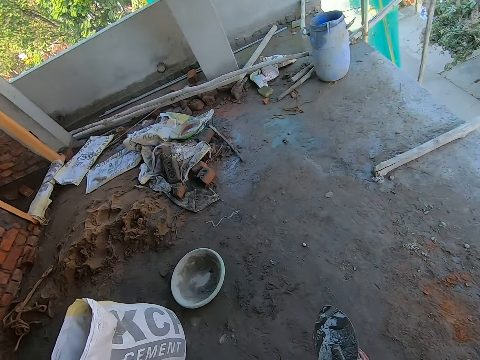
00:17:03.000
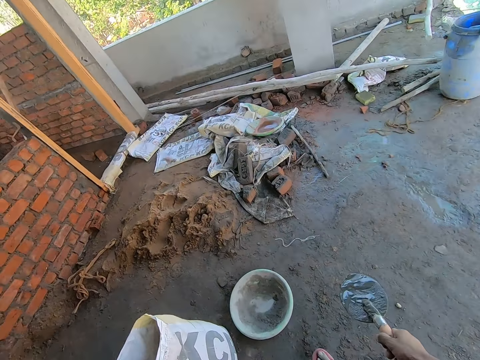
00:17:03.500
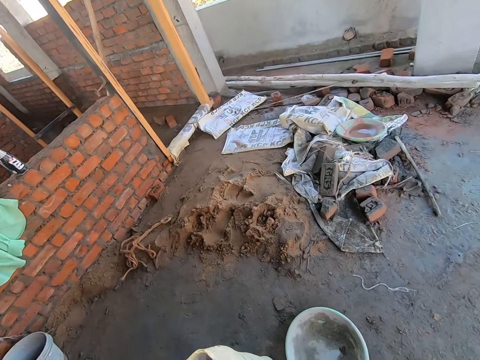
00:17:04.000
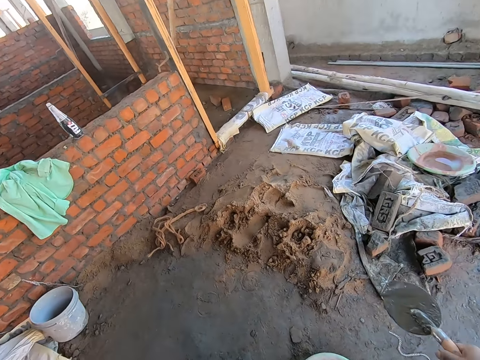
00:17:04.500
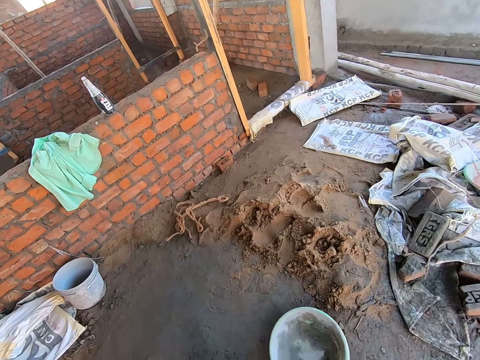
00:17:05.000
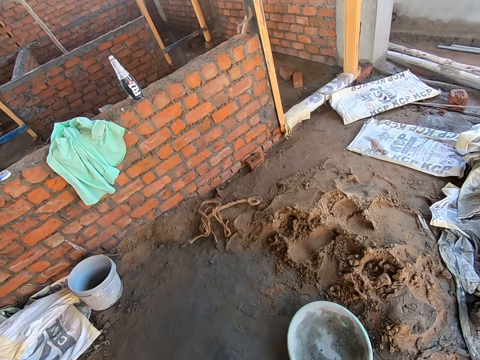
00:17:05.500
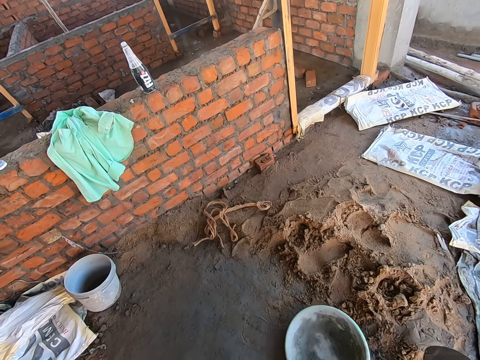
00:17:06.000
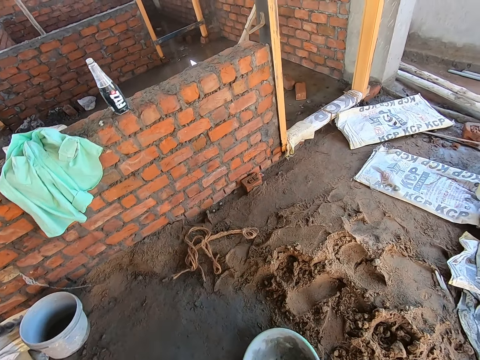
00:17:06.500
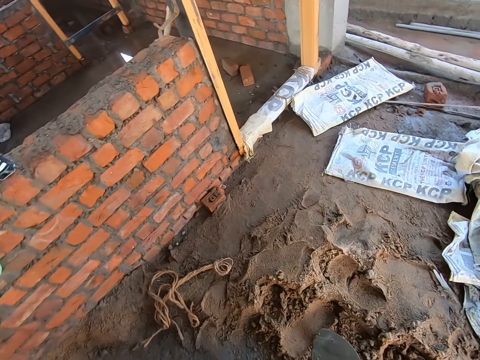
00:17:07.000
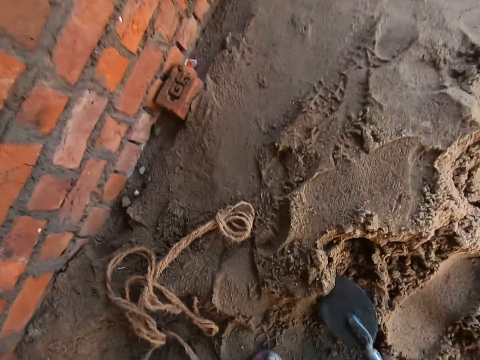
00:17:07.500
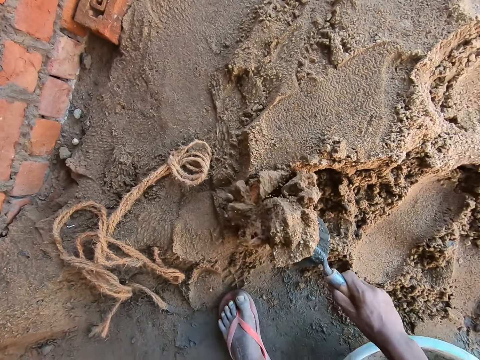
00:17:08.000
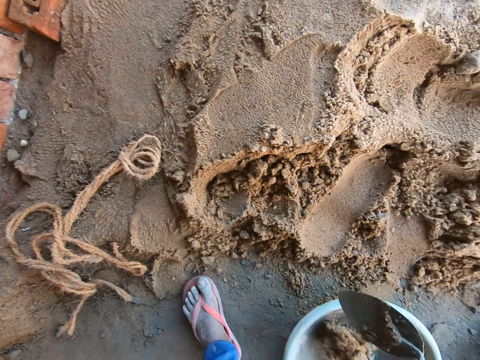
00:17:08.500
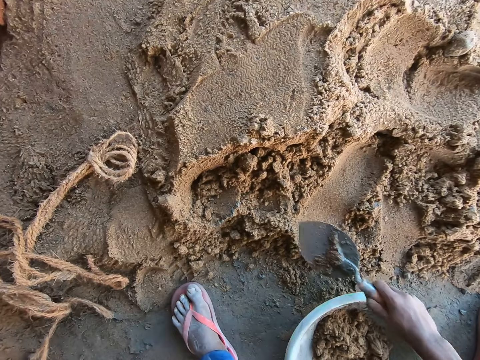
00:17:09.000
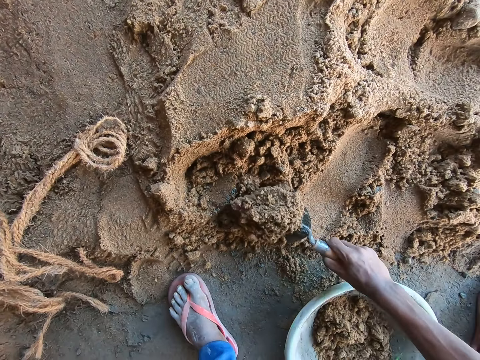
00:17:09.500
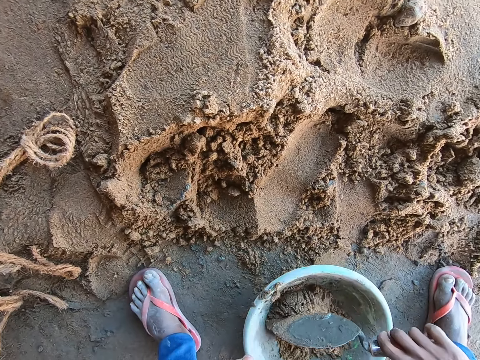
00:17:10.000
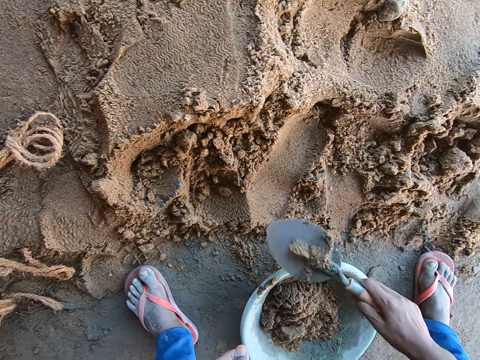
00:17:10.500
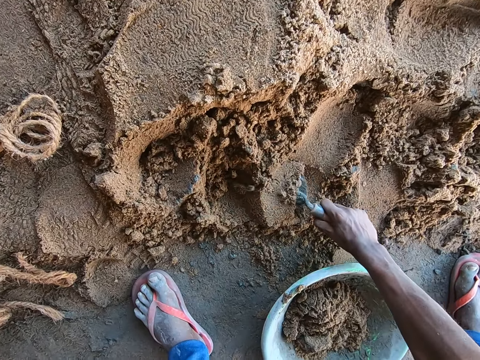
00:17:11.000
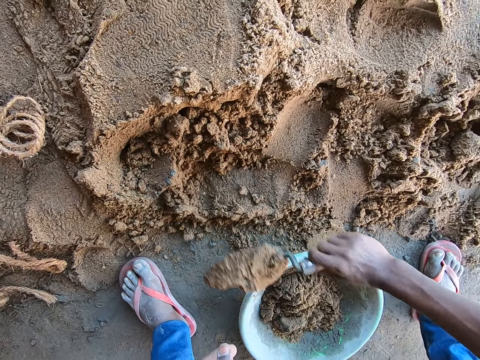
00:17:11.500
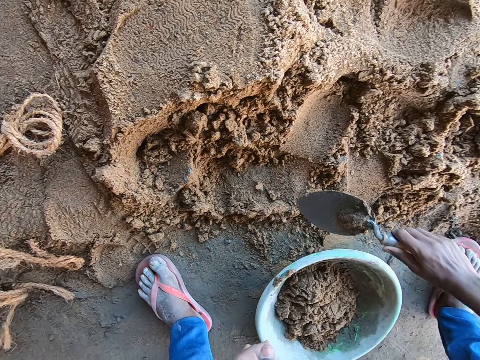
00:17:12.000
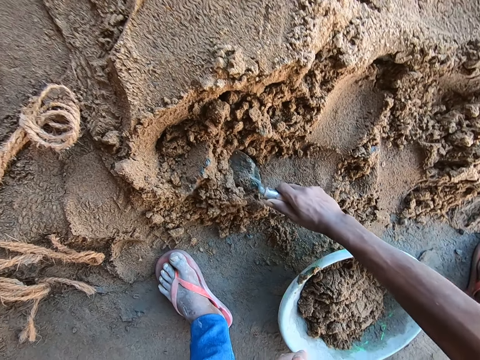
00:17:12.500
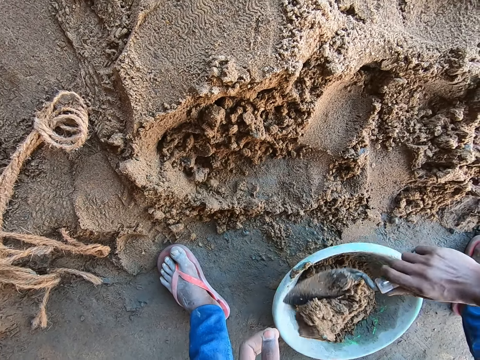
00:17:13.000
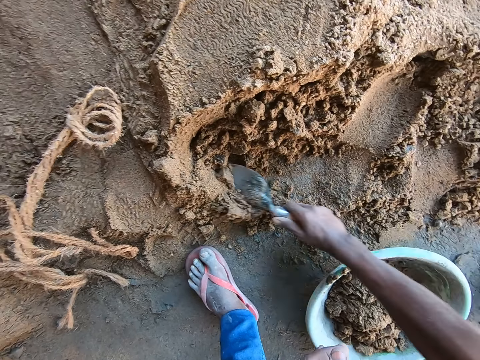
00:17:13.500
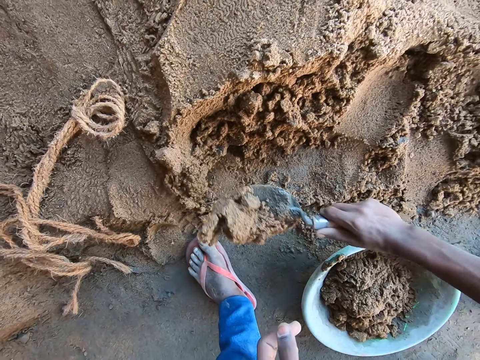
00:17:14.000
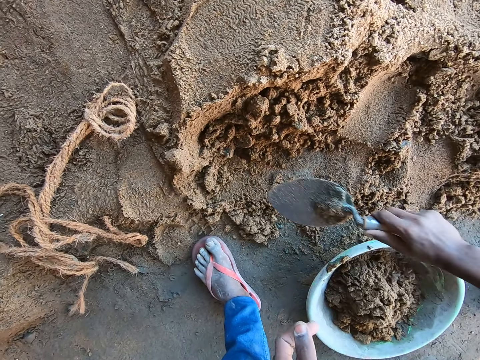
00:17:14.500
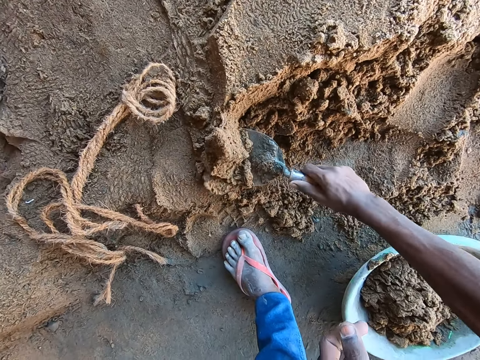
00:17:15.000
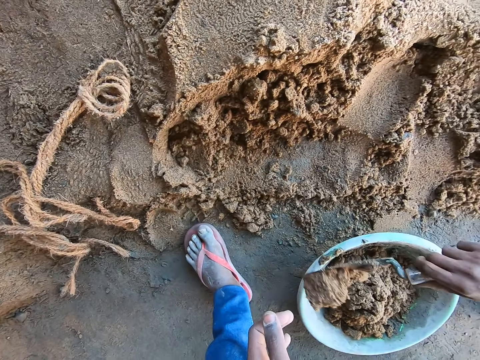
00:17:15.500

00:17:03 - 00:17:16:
The camera wearer kicks the plastic bowl on the ground with his legs. He scoops sand from the ground with the brick trowel in his right hand. He pours the sand in the brick trowel into the plastic bowl on the ground. He scoops sand from the ground with the brick trowel in his right hand. He pours the sand in the brick trowel into the plastic bowl on the ground. He scoops sand from the ground with the brick trowel in his right hand. He pours the sand in the brick trowel into the plastic bowl on the ground. He scoops sand from the ground with the brick trowel in his right hand. He pours the sand in the brick trowel into the plastic bowl on the ground. He scoops sand from the ground with the brick trowel in his right hand. He pours the sand in the brick trowel into the plastic bowl on the ground. He scoops sand from the ground with the brick trowel in his right hand. He pours the sand in the brick trowel into the plastic bowl on the ground. He scoops sand from the ground with the brick trowel in his right hand.

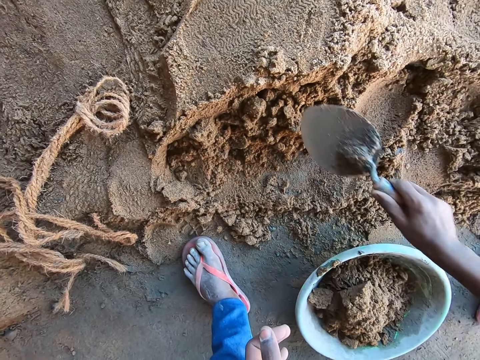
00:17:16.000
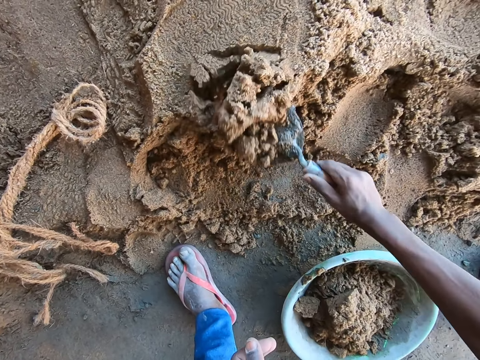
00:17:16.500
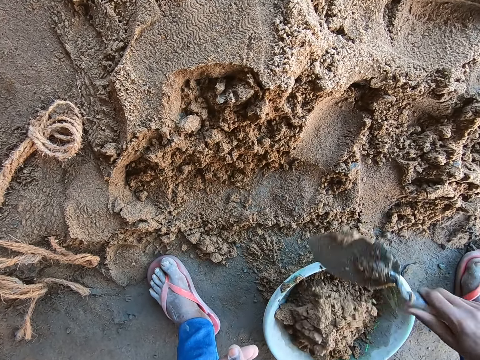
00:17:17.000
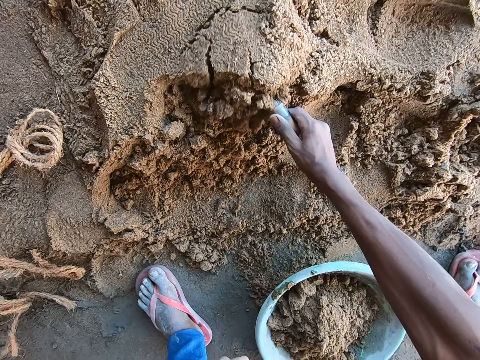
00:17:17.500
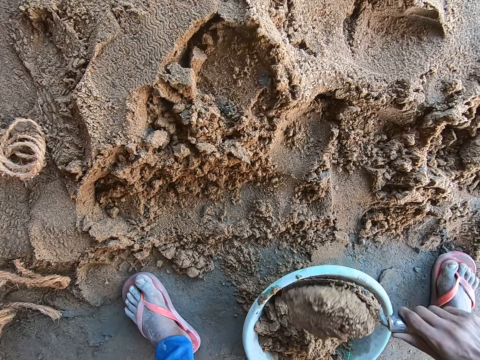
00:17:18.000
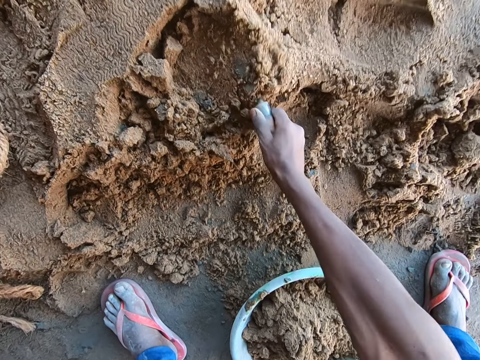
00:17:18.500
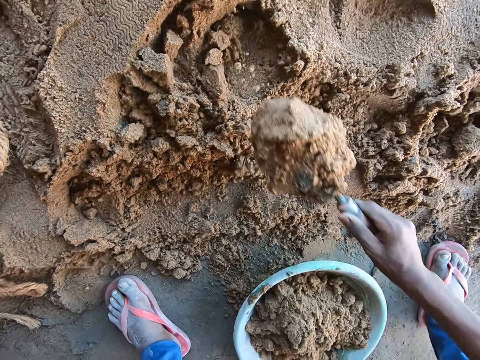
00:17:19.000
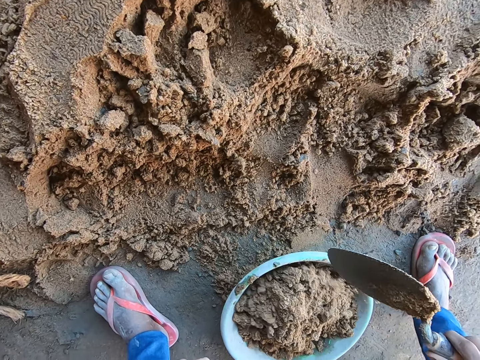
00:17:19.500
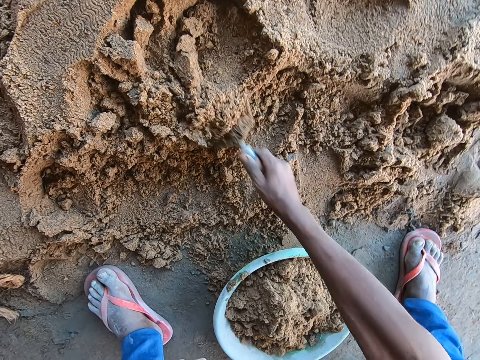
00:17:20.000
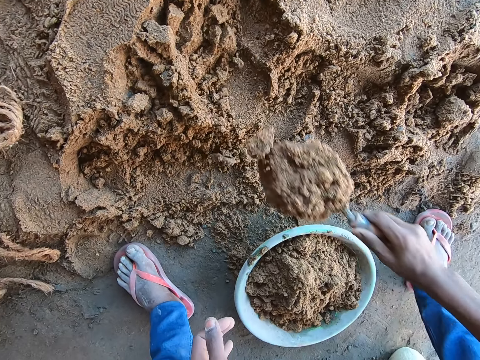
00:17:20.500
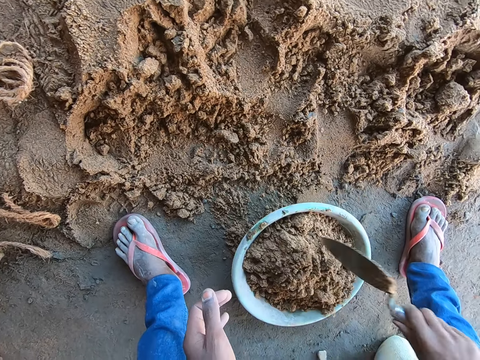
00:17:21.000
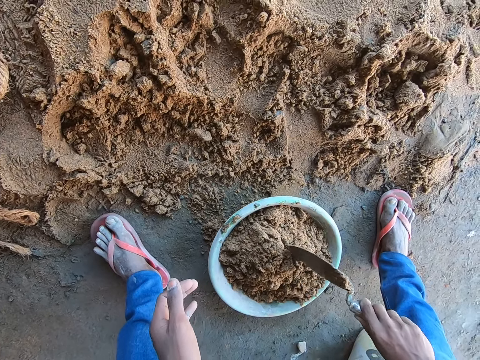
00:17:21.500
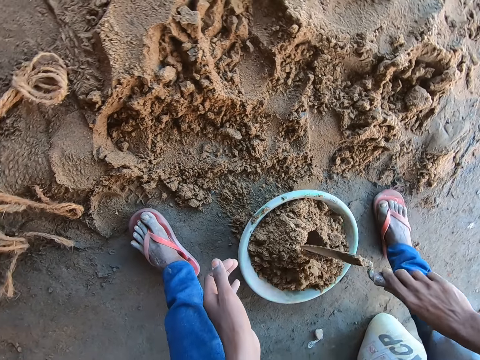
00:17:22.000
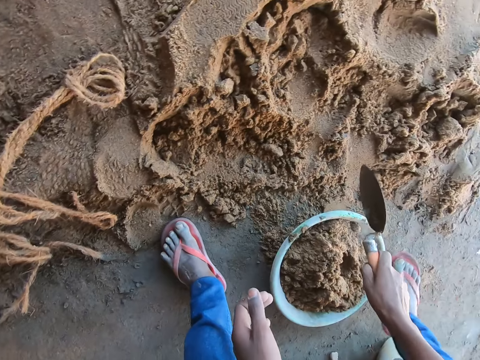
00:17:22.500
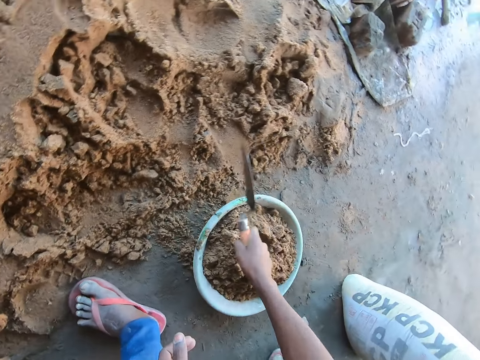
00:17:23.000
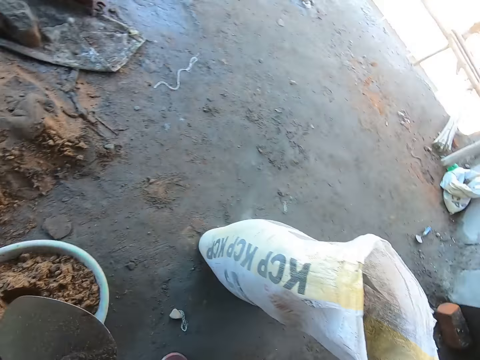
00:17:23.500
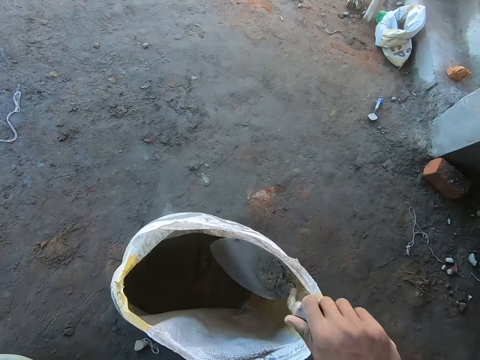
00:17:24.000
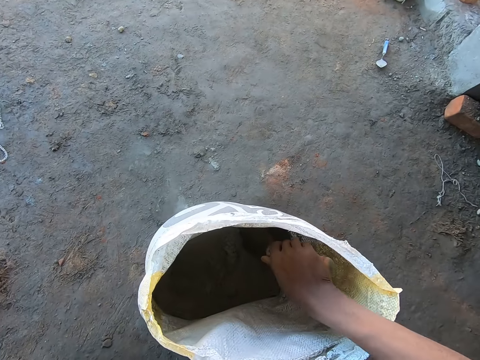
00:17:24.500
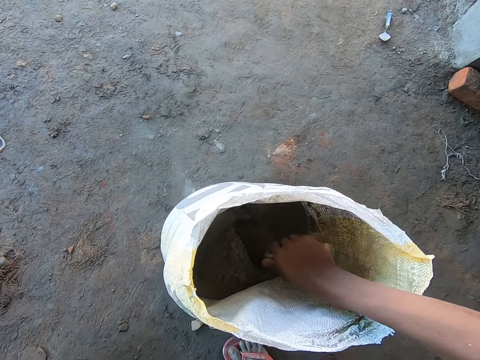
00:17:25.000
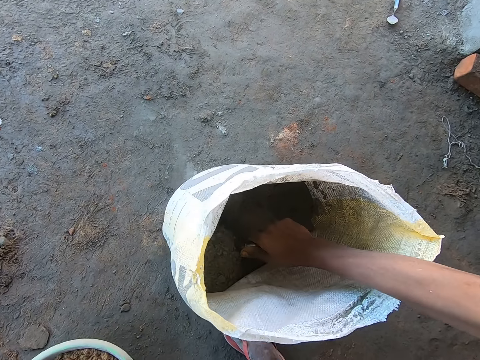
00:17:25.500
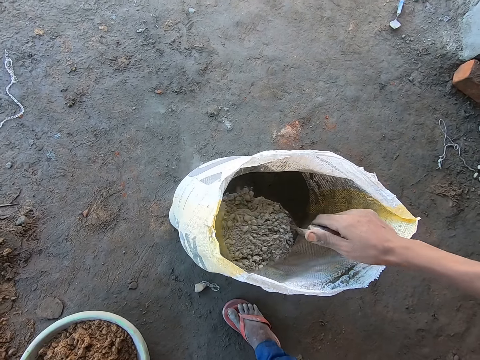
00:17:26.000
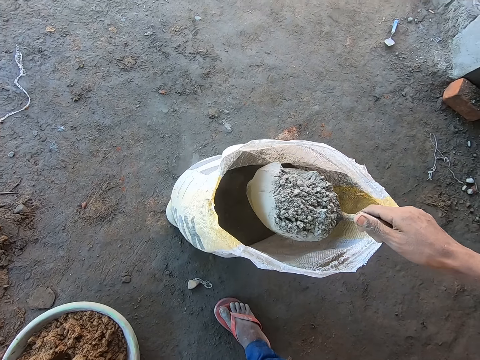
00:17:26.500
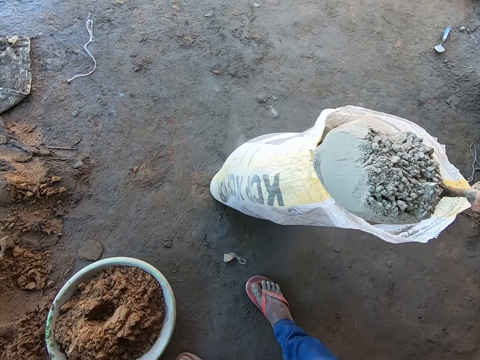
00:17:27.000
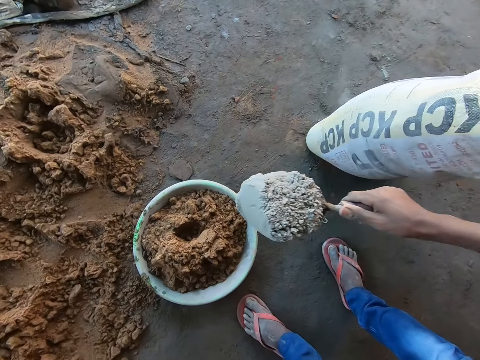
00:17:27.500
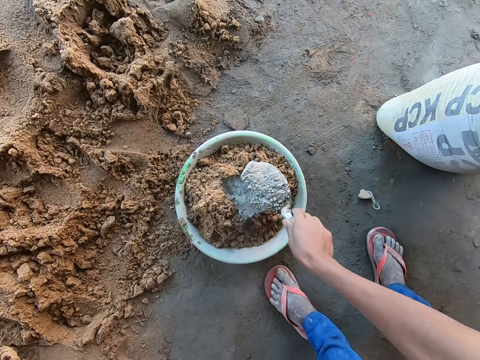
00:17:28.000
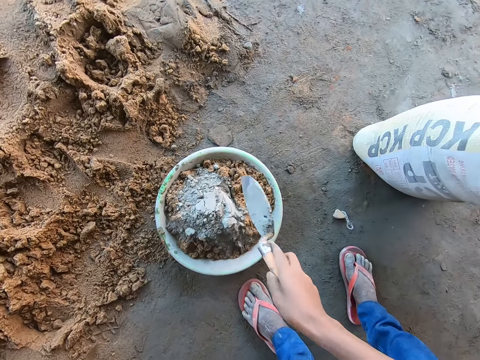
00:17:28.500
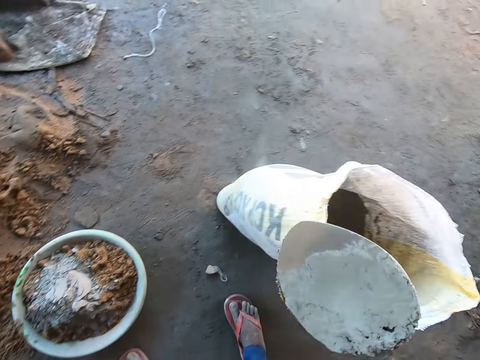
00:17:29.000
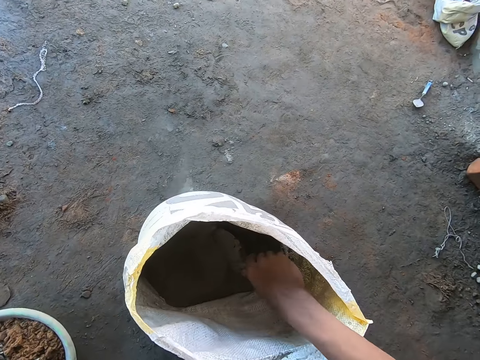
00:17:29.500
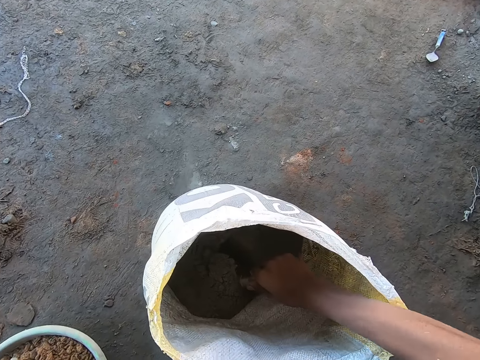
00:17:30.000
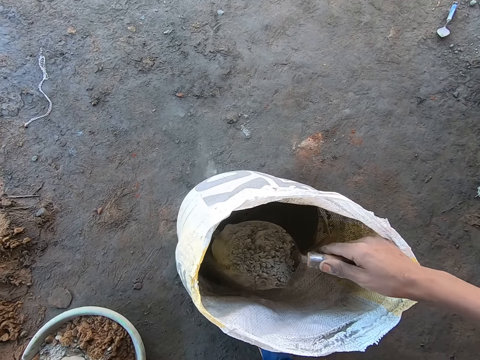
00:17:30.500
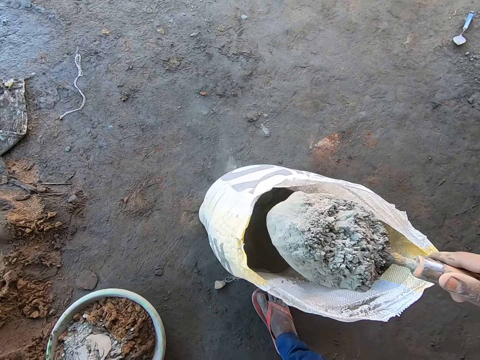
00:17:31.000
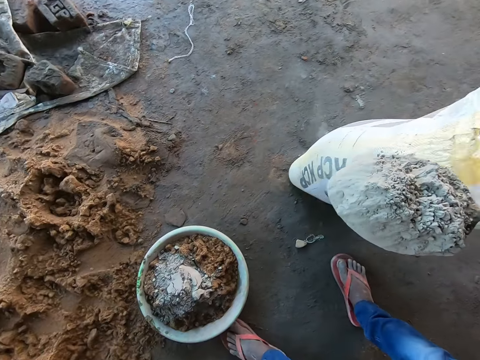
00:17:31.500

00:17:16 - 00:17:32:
The camera wearer pours sand in the construction tray or plastic bowl. He scoops sand with the trowel. He pours the sand in the brick trowel into the plastic bowl on the ground. He scoops sand from the ground with the brick trowel in his right hand. He pours the sand in the brick trowel into the plastic bowl on the ground. He scoops sand from the ground with the brick trowel in his right hand. He pours the sand in the brick trowel into the plastic bowl on the ground. He scoops sand from the ground with the brick trowel in his right hand. He pours the sand in the brick trowel into the plastic bowl on the ground. He spreads the sand in the construction tray. He hits the brick trowel in his right hand onto the plastic bowl on the ground. He scoops cement from the sack on the ground with the brick trowel in his right hand. He pours the cement in the brick trowel into the plastic bowl on the ground. He spreads the cement in the construction tray. He scoops cement from the sack on the ground with the brick trowel in his right hand.
